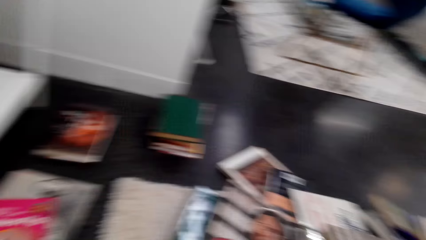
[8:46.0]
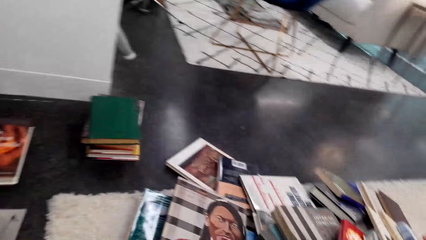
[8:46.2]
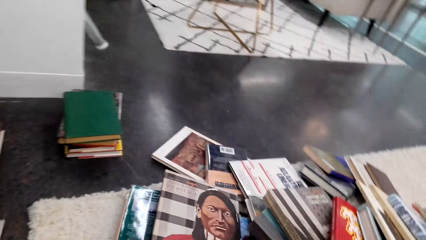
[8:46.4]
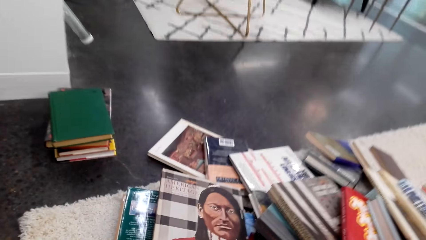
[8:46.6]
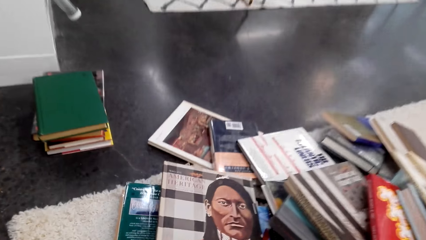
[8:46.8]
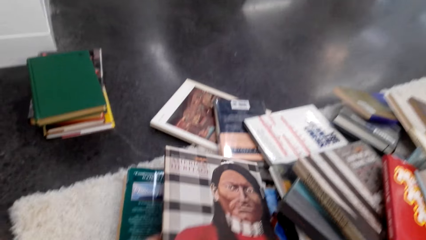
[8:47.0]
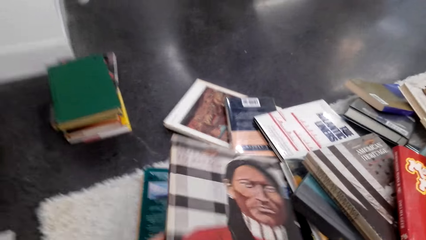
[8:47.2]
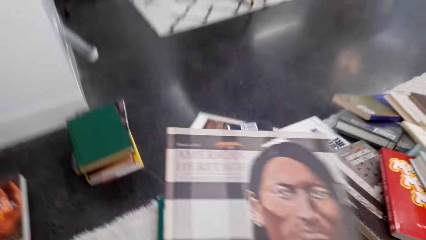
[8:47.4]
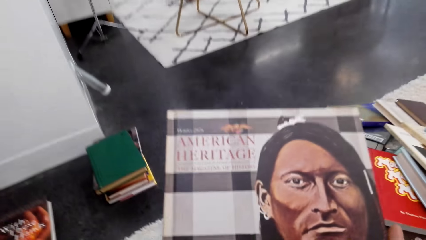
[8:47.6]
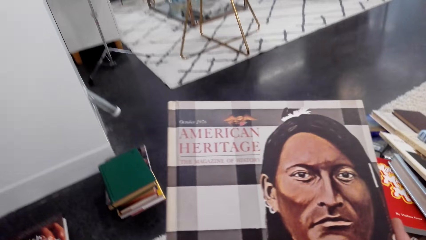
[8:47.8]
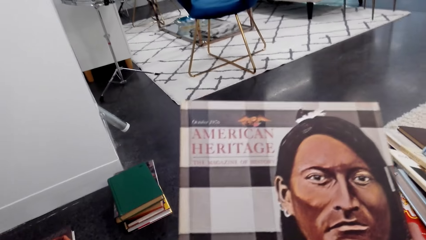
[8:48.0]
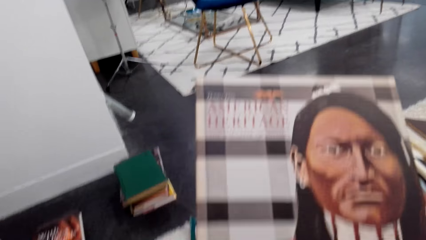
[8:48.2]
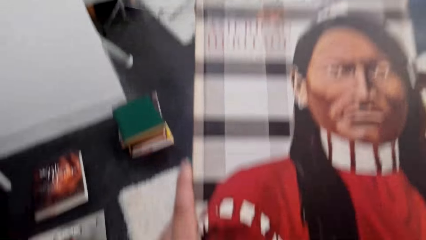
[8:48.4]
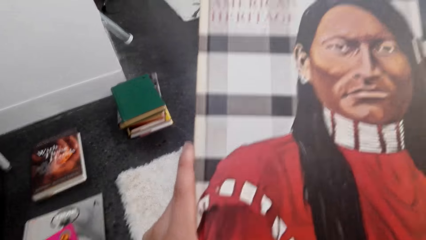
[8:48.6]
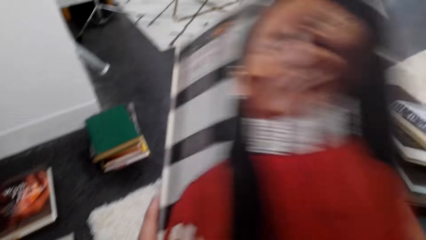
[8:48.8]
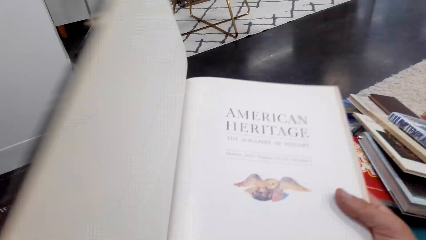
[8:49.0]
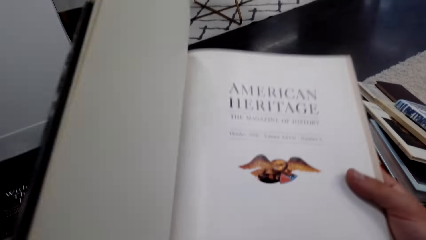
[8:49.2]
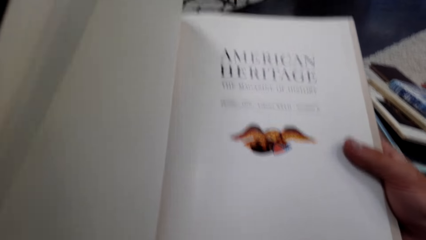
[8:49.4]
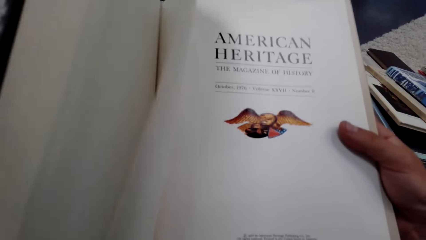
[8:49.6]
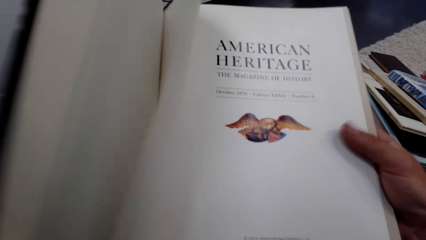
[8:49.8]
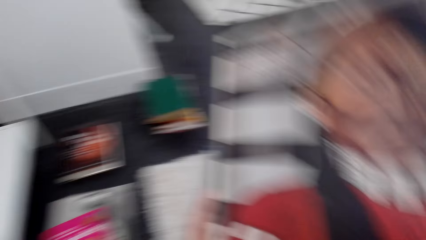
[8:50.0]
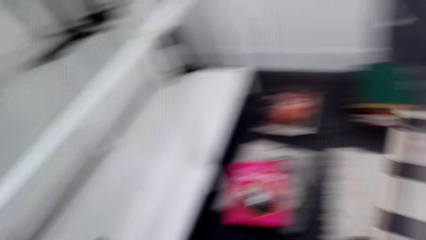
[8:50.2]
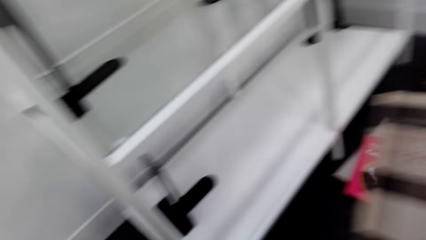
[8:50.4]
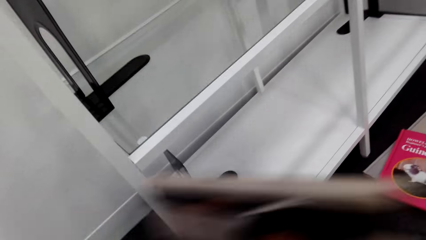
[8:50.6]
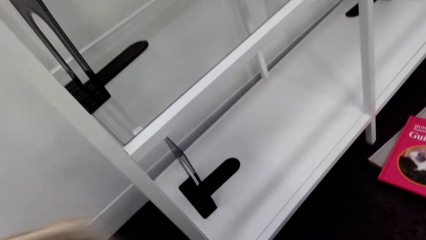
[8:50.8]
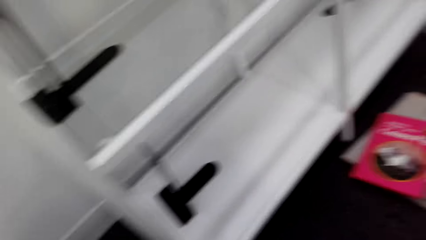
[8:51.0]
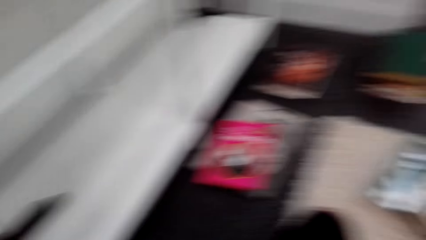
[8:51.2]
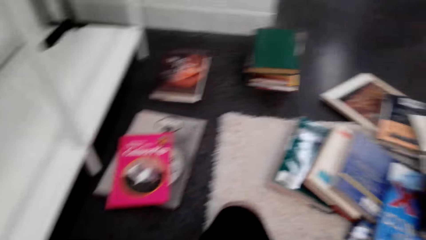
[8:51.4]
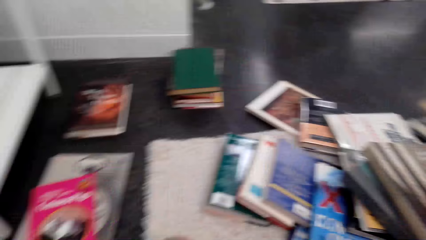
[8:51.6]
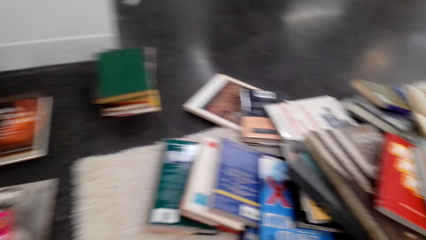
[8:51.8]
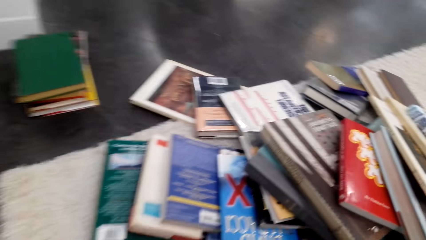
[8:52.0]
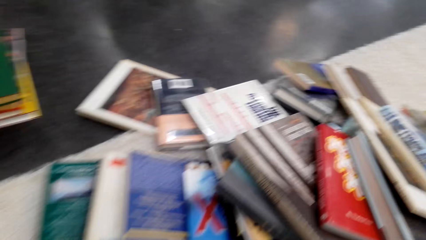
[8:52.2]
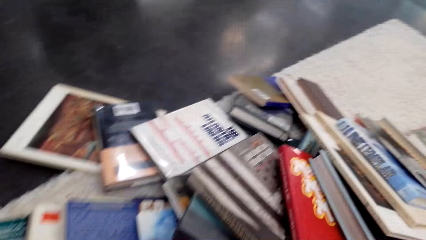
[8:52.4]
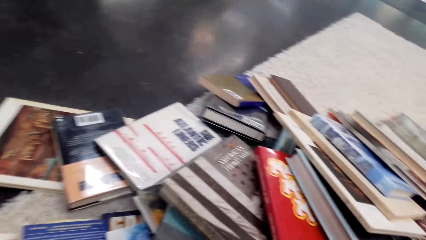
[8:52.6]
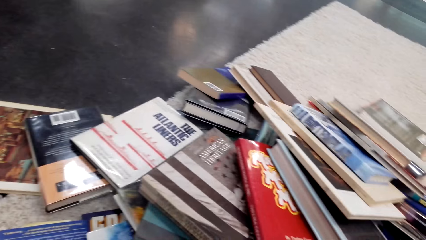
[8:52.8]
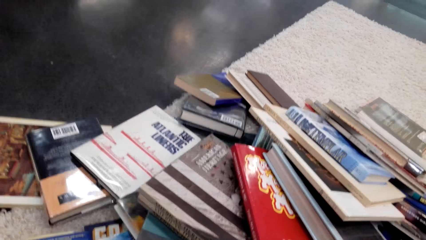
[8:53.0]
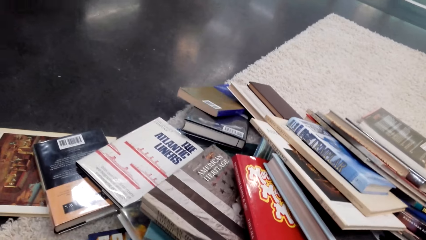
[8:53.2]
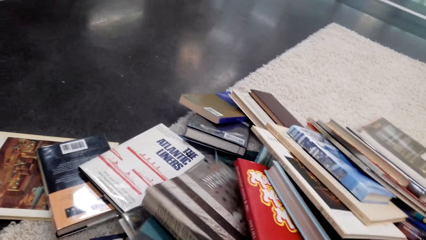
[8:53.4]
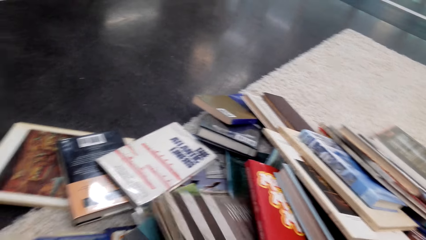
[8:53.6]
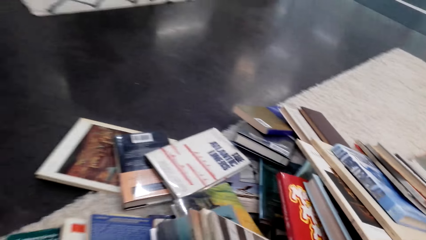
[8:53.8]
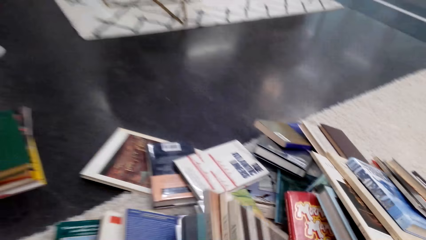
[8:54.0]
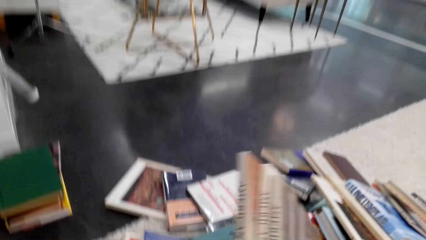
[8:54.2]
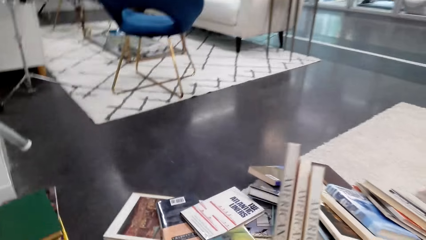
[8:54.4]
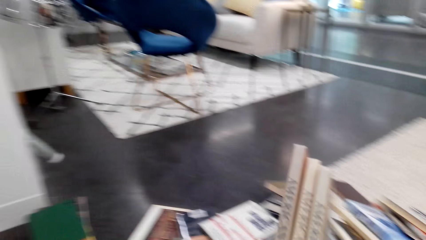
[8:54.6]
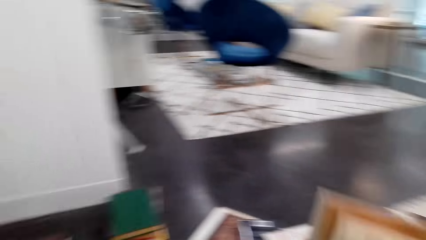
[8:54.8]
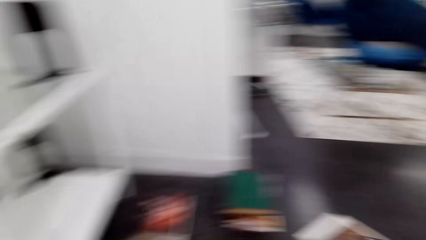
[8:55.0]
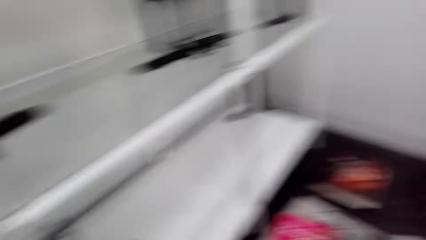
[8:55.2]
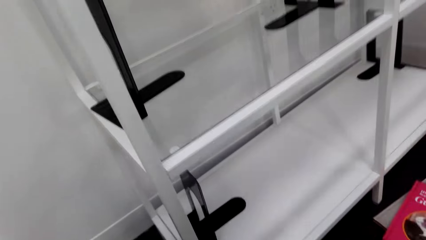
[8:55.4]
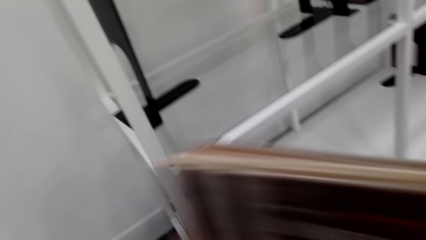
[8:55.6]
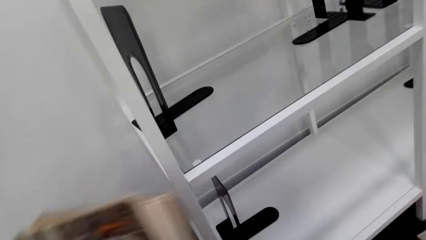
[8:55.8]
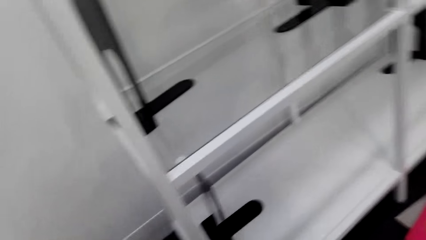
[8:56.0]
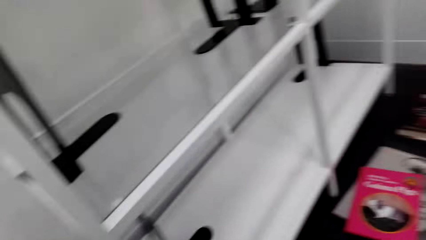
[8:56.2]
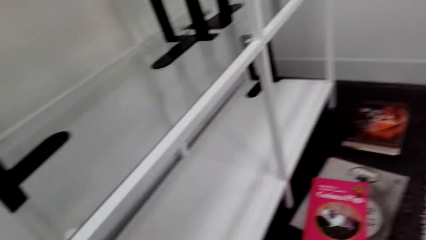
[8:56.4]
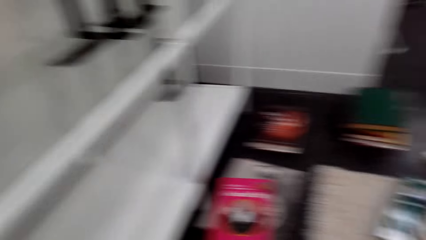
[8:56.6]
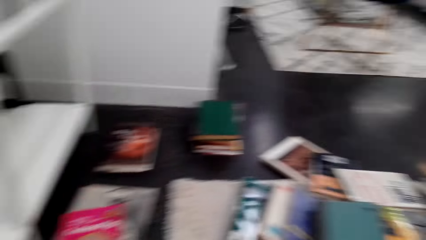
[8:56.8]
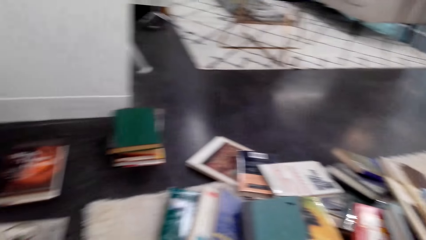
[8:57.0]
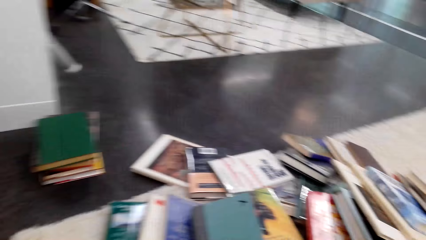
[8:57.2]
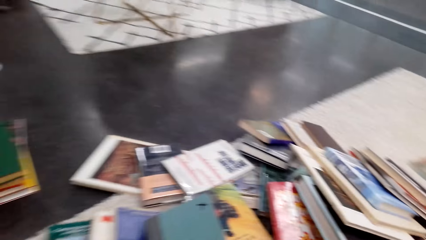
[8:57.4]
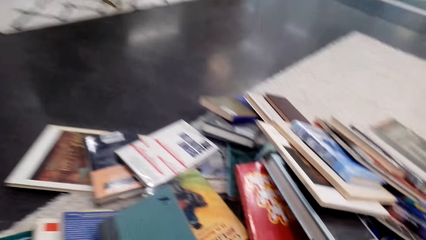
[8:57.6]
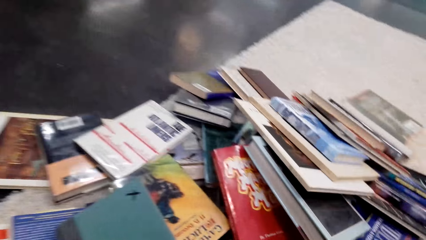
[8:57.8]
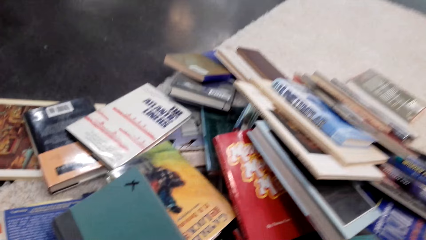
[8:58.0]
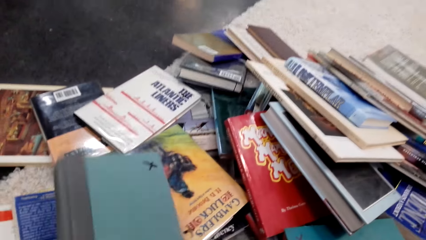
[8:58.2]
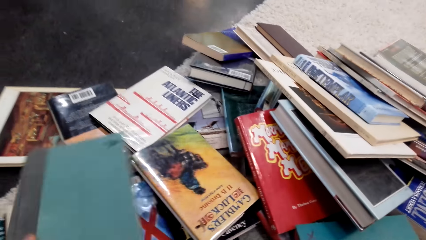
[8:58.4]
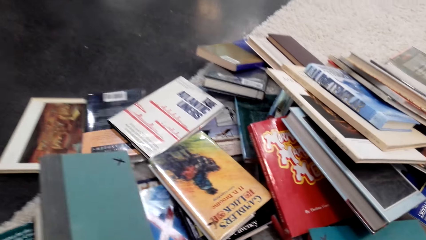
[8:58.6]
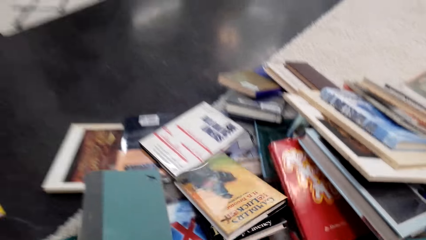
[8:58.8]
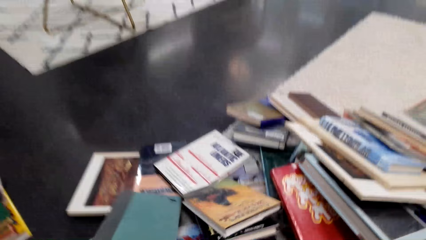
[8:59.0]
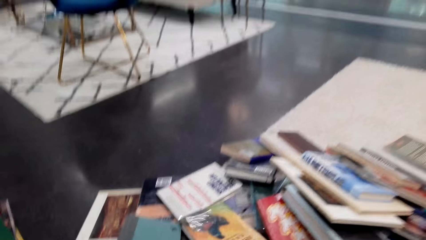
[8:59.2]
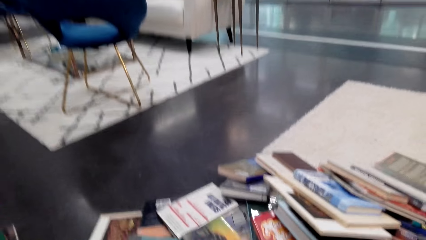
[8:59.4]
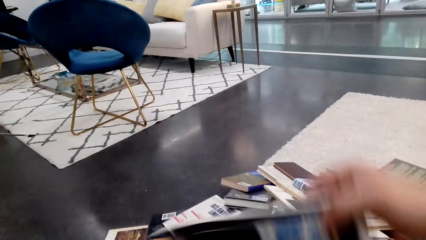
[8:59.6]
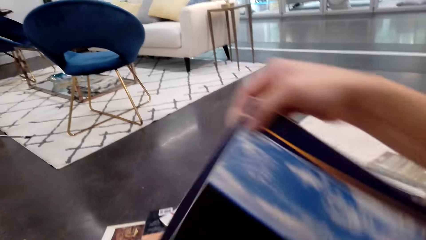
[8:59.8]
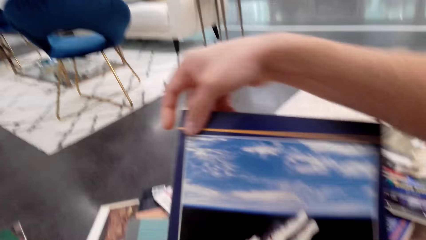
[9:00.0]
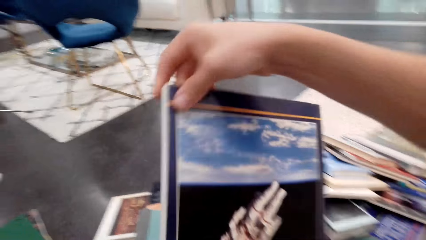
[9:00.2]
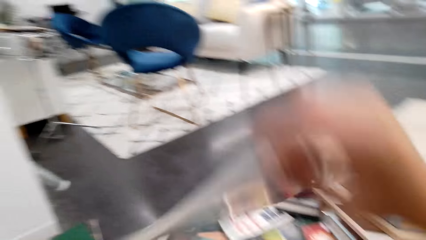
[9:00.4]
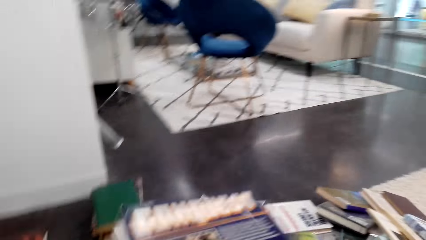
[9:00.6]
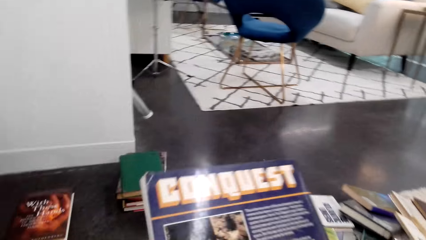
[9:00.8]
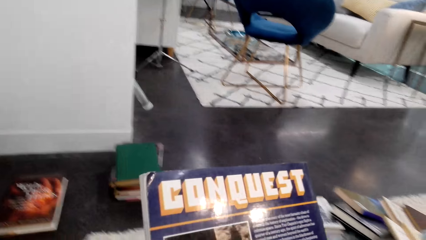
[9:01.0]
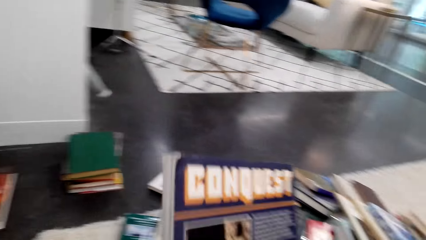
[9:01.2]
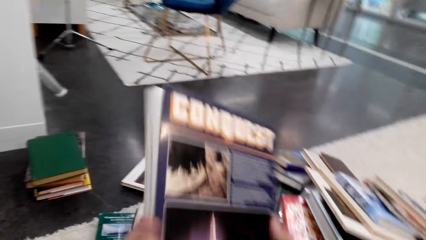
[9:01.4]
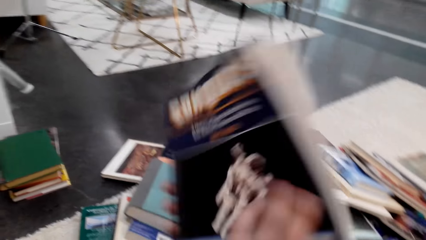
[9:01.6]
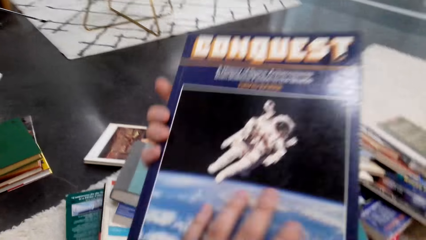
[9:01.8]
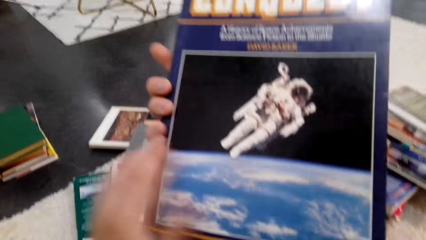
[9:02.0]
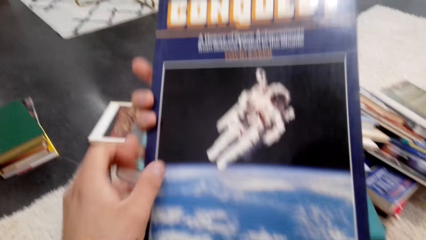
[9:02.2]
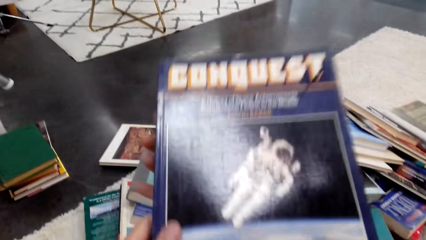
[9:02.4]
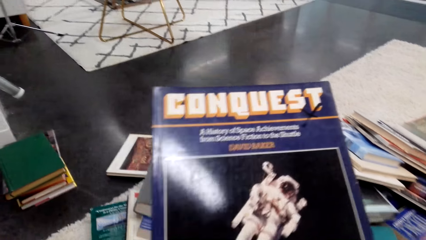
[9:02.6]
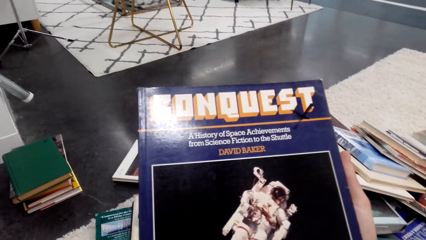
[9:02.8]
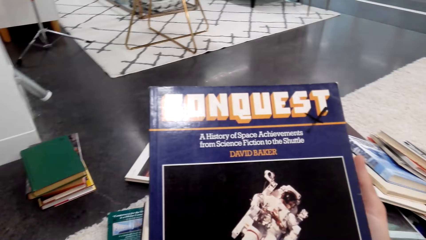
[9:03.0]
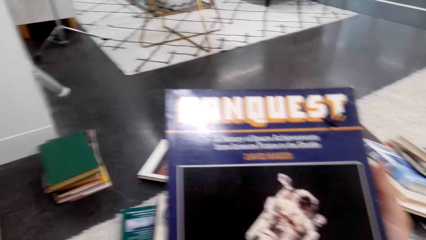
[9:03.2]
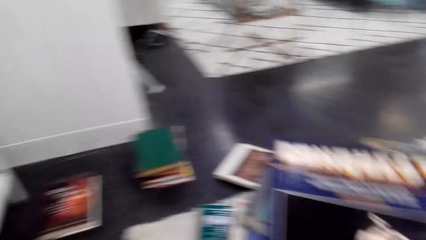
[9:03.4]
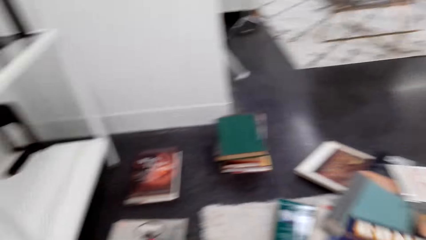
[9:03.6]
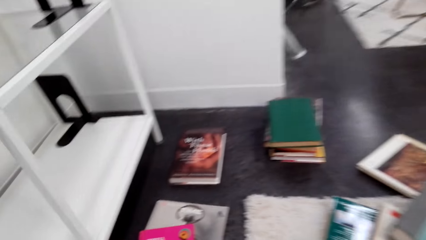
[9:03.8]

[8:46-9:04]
The camera wearer takes the novel books on the floor. They open the novel book. They close the book. They take the novel books on the floor. They move a book. They pick up a book.
